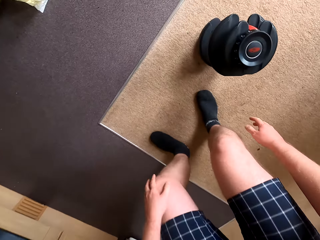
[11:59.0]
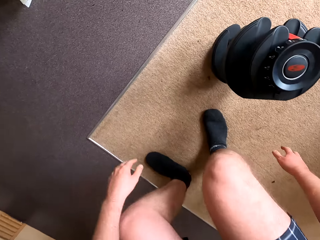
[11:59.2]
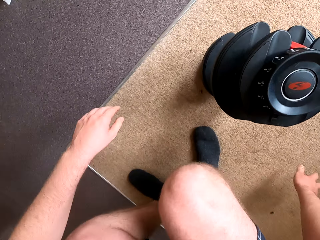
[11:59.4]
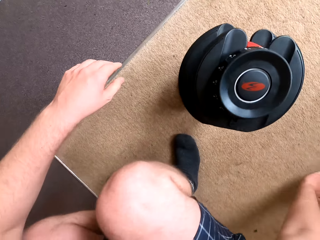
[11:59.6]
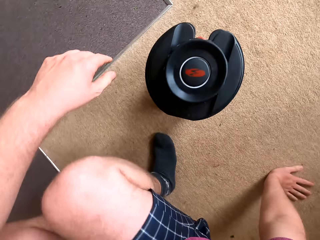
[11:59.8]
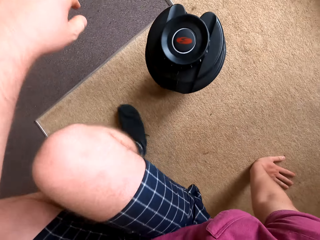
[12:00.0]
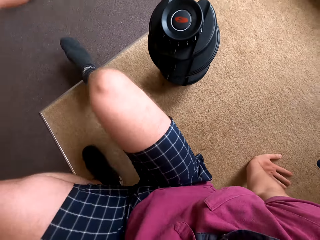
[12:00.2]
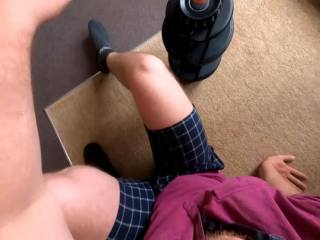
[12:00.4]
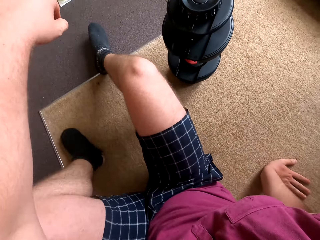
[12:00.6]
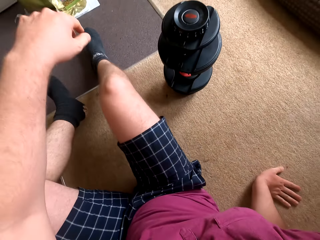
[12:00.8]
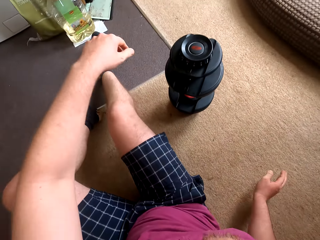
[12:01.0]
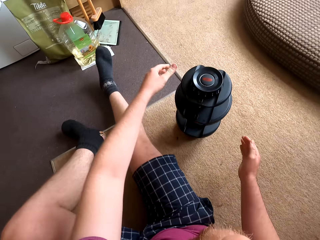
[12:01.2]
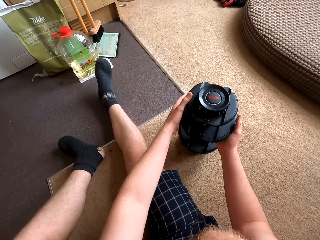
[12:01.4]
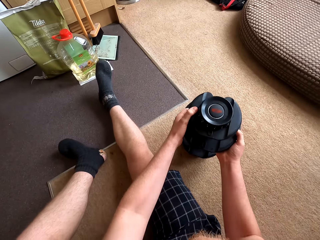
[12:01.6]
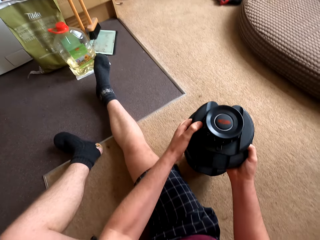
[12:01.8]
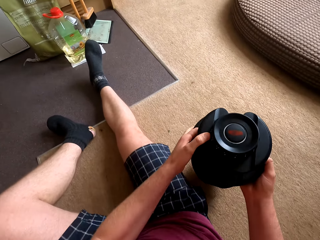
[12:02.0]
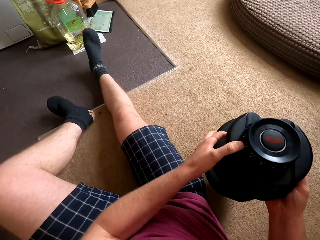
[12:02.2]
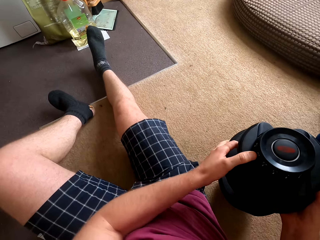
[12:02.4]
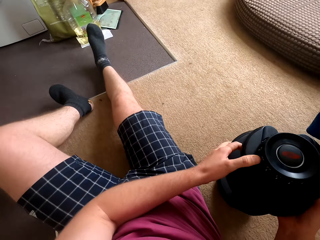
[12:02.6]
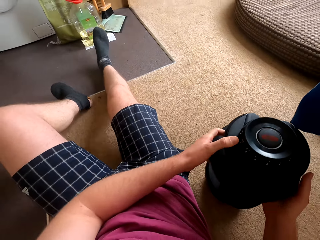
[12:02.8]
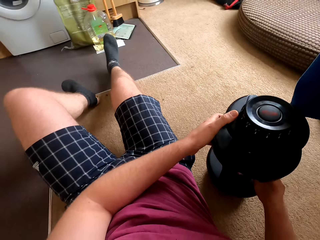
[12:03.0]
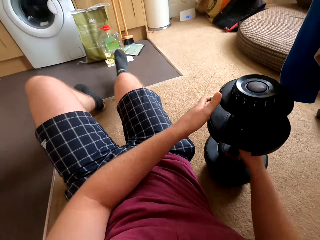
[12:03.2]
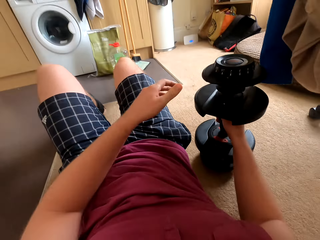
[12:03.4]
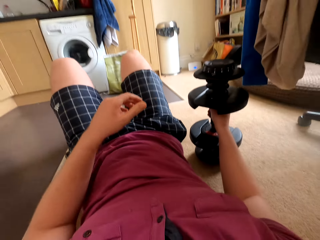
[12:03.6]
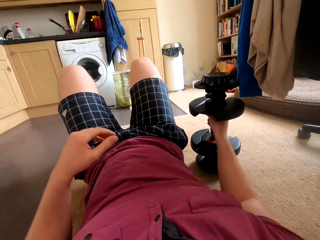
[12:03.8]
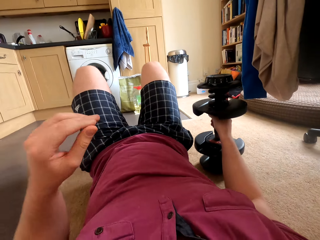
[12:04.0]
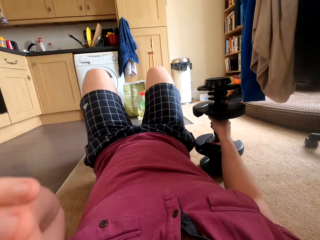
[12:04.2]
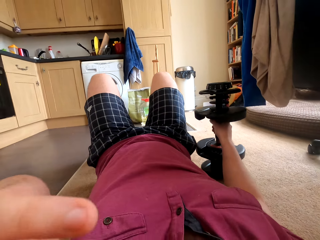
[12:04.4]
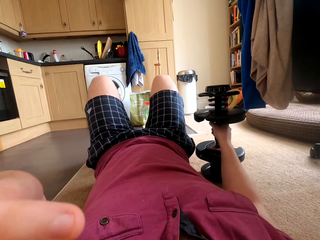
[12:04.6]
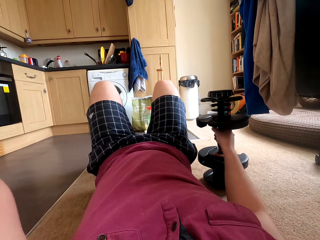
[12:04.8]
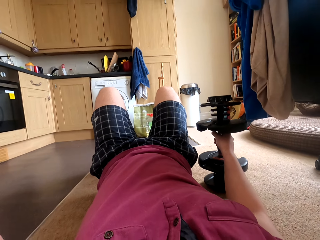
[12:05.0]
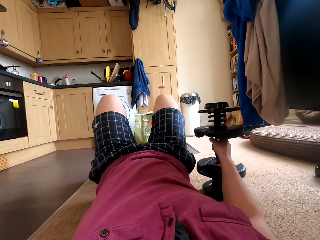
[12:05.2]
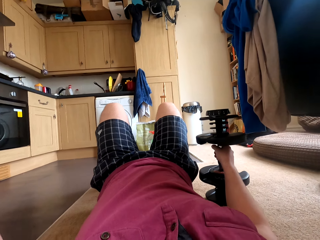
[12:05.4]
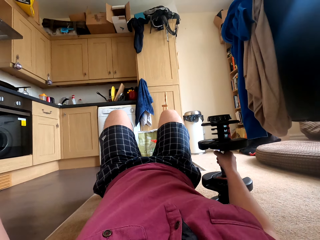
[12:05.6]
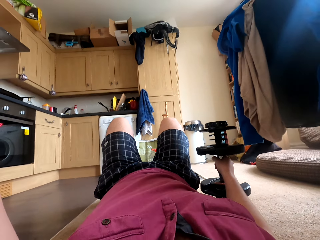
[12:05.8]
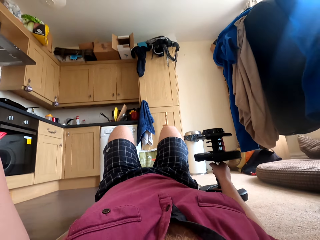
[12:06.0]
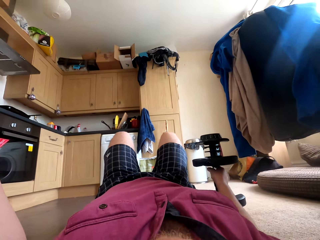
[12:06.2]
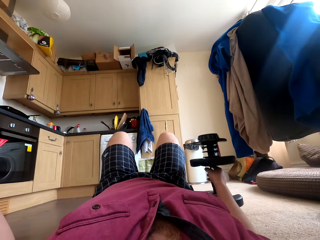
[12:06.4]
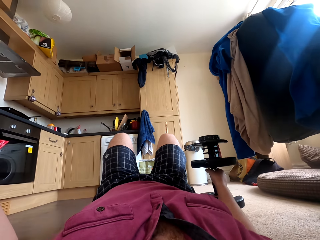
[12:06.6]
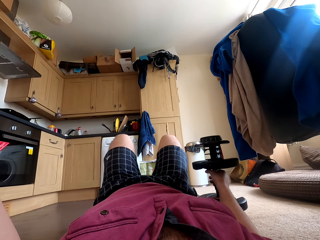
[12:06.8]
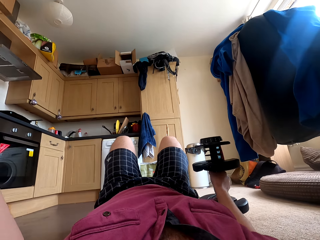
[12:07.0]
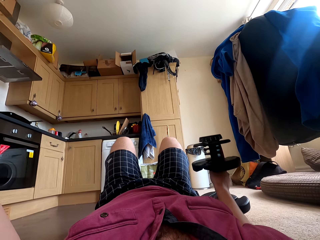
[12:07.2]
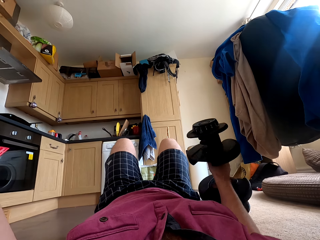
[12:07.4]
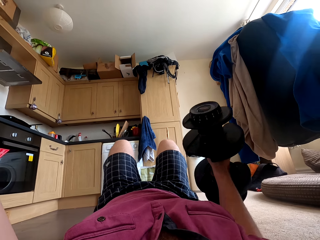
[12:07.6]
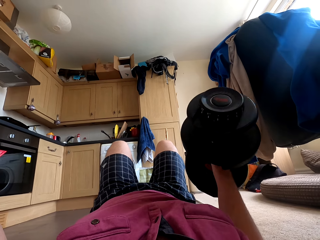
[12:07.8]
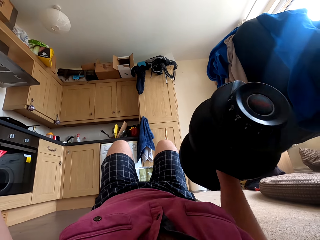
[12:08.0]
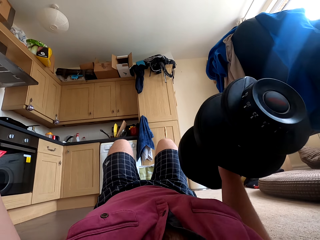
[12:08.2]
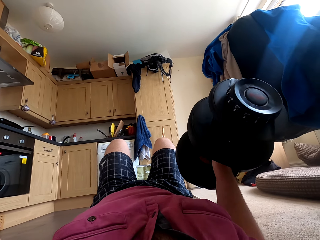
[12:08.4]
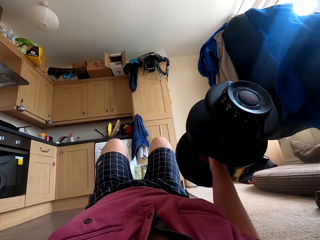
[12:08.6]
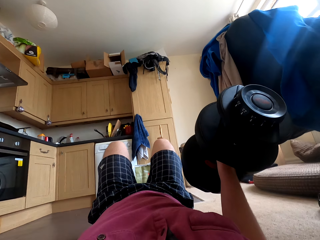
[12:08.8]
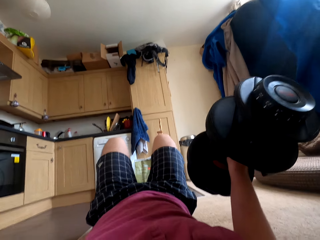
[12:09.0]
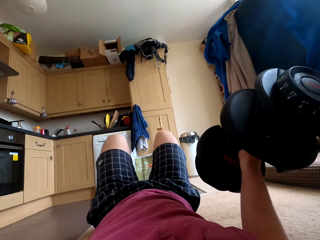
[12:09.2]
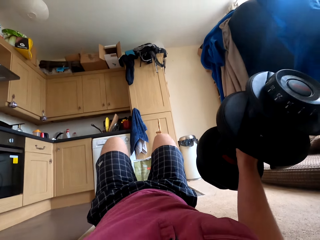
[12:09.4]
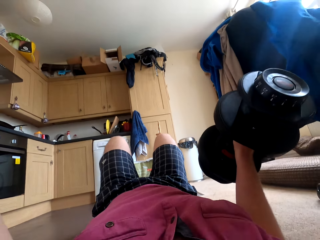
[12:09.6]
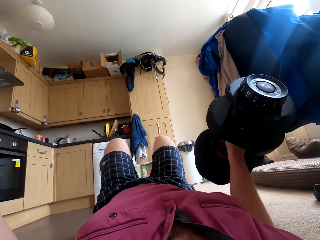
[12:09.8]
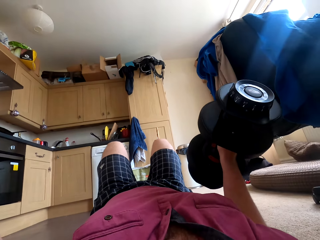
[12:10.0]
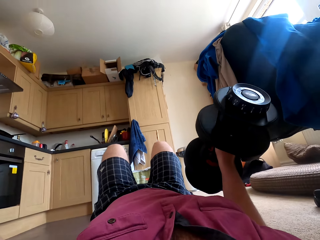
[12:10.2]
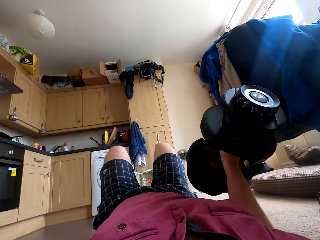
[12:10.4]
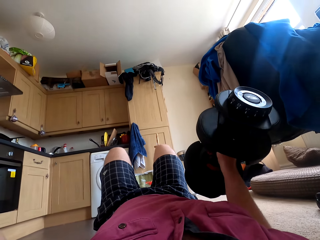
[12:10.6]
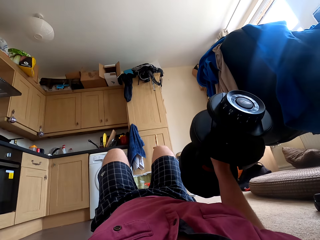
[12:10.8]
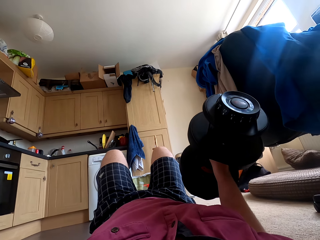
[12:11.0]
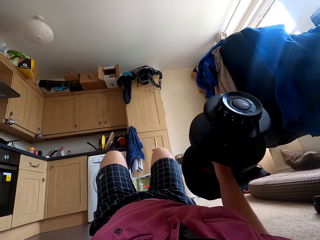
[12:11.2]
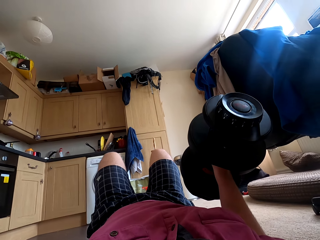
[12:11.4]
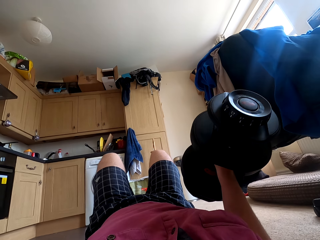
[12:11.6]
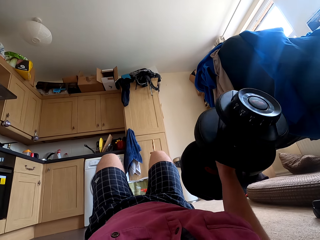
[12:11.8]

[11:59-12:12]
The camera wearer sits down on the carpet. They pick up the dumbbell from the carpet. They put the dumbbell down. They stare at the cupboard. They lift the dumbbell with one hand.

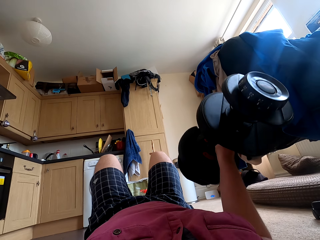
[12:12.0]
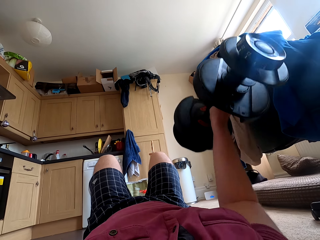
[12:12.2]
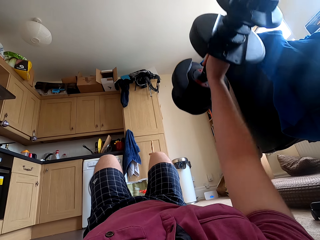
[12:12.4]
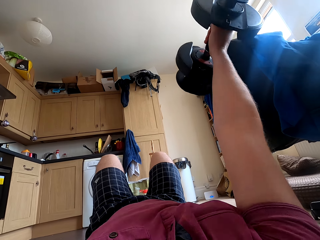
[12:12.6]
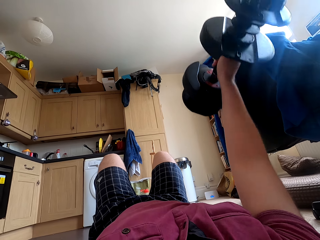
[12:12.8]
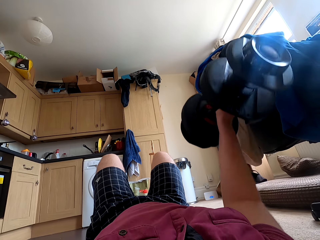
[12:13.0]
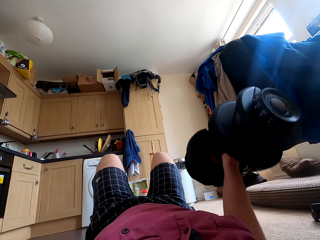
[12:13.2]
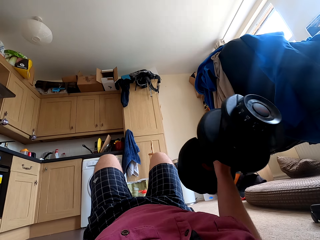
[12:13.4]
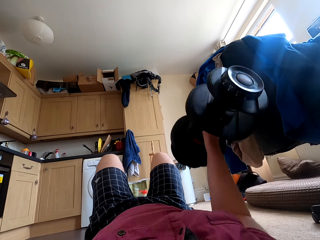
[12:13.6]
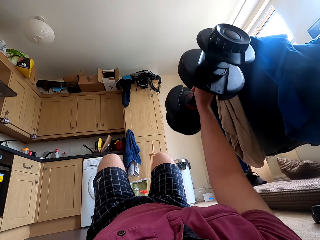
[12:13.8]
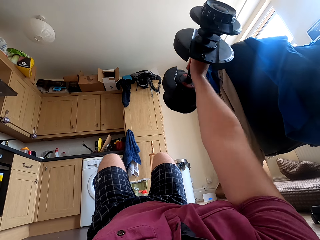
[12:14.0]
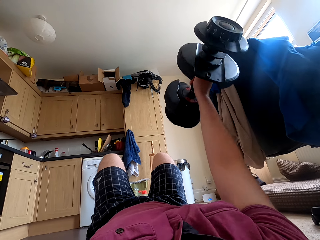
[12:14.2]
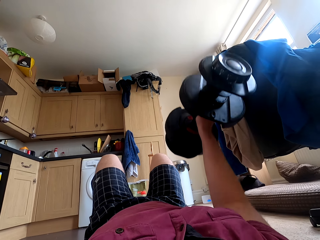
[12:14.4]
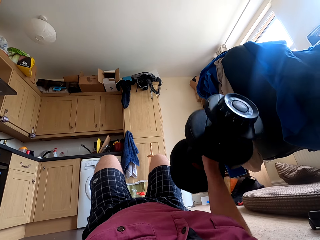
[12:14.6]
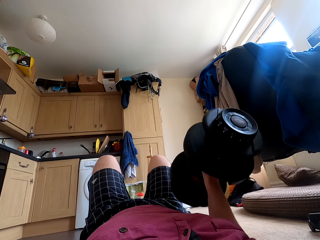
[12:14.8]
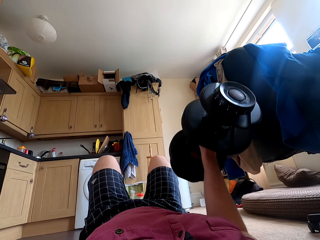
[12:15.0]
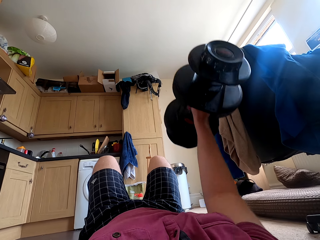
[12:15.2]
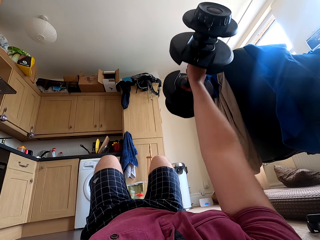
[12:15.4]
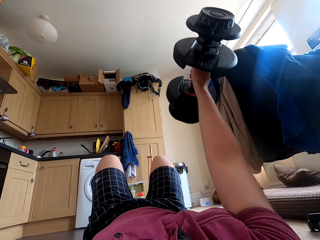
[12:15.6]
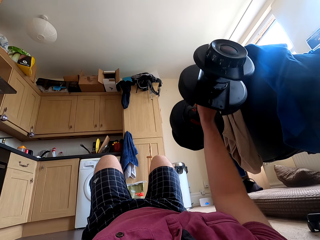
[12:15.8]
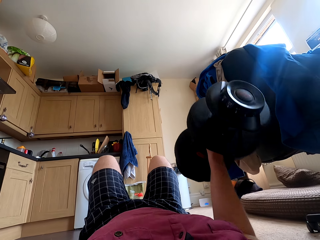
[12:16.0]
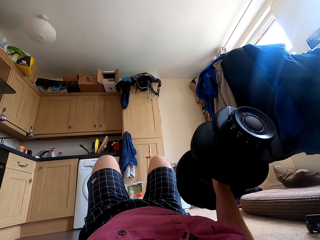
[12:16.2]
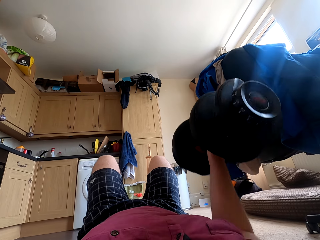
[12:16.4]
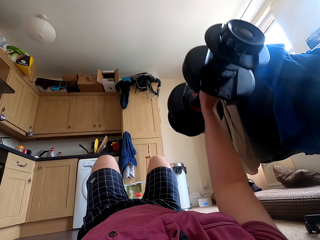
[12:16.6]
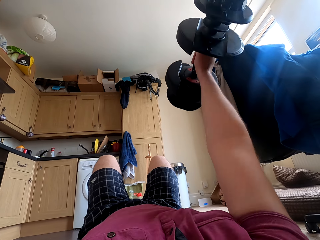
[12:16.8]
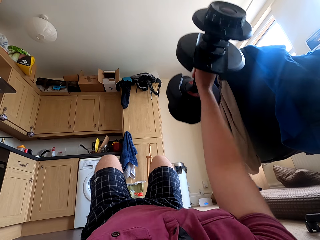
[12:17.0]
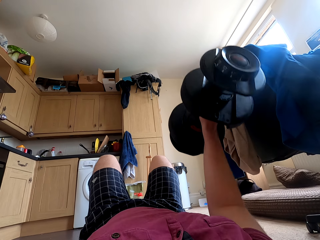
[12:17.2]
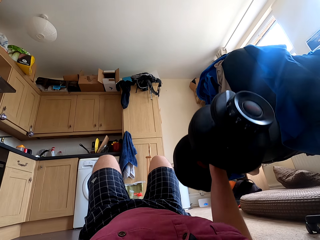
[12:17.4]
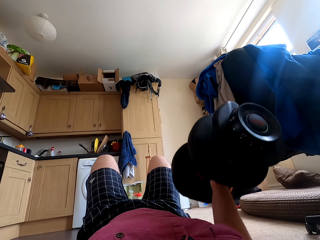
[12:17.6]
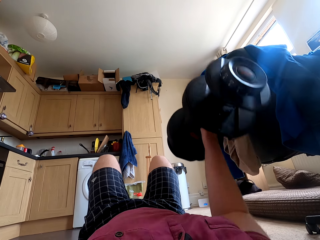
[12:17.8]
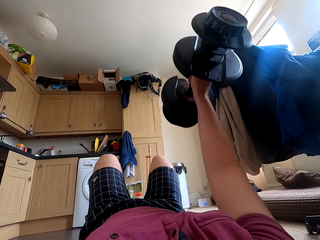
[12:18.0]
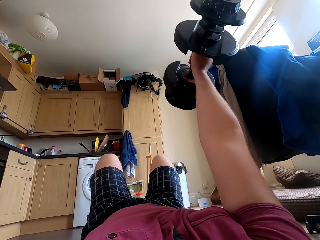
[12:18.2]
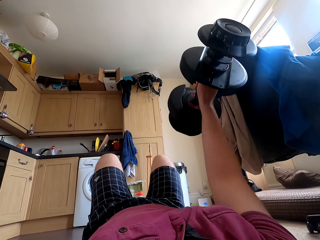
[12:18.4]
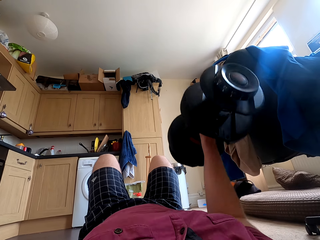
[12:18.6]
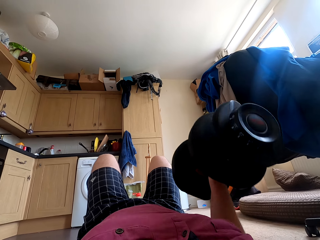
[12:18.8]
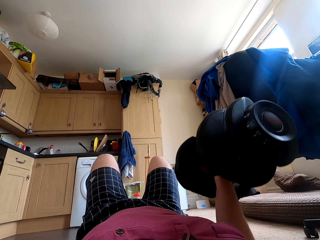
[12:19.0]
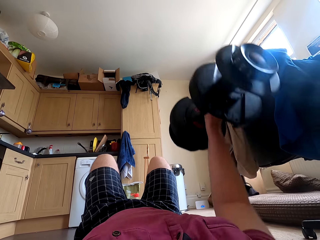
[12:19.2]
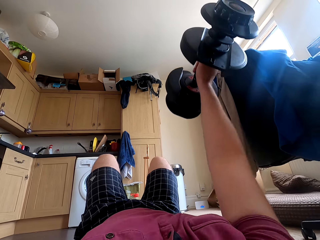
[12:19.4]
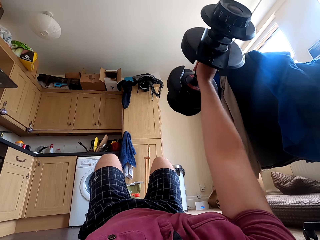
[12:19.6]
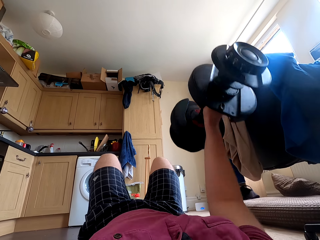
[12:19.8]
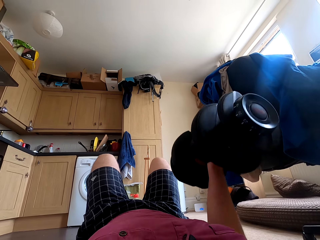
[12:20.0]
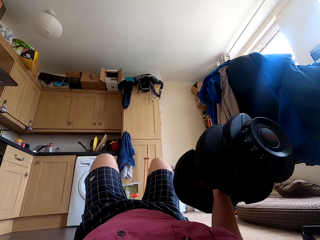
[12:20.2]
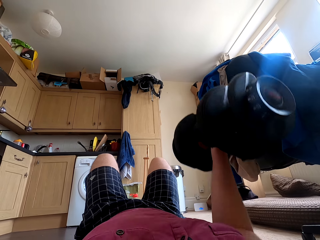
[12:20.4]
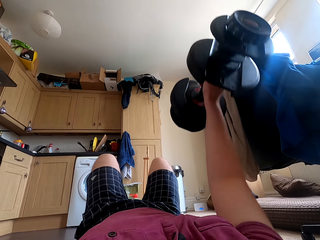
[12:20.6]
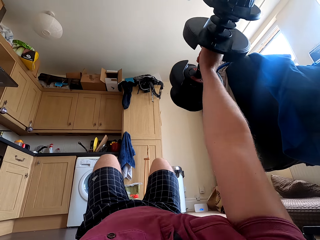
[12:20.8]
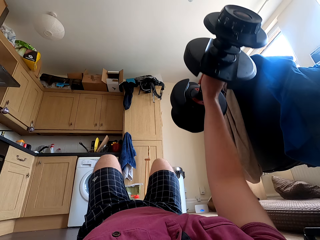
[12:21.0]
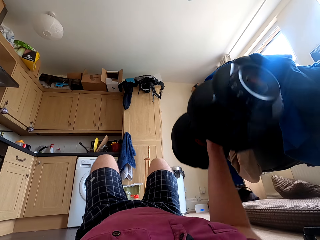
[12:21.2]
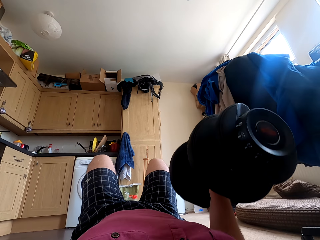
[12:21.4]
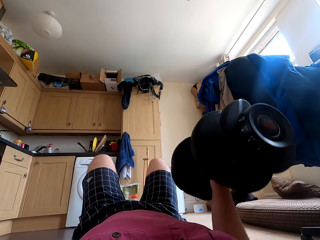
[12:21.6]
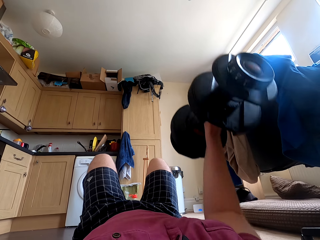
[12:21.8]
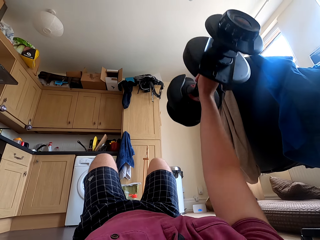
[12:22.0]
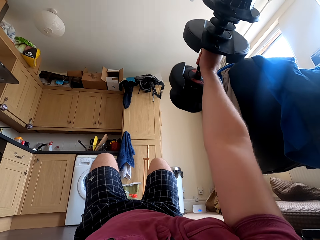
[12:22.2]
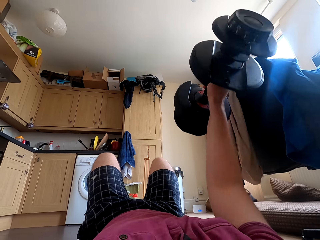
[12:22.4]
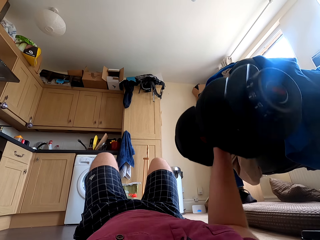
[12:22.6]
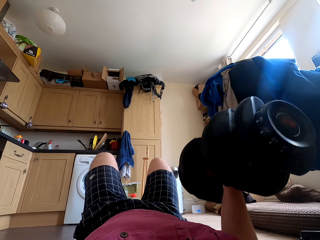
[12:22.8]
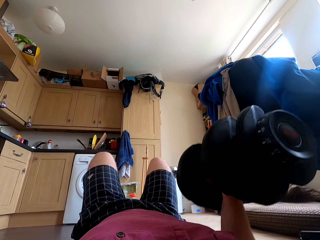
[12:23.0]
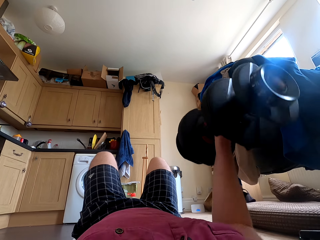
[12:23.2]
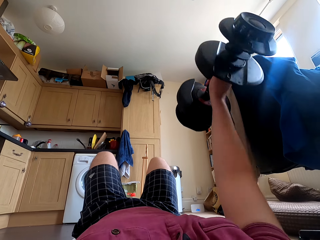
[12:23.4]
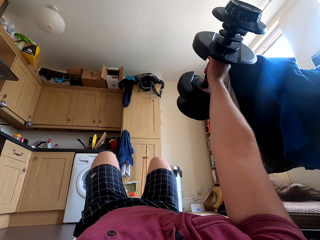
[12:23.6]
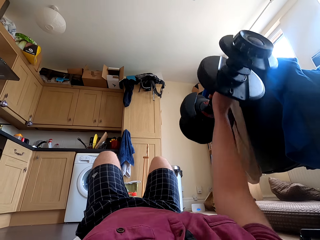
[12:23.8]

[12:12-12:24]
The camera wearer carries the dumbbell down.
